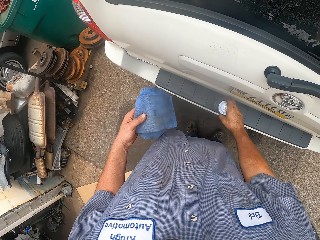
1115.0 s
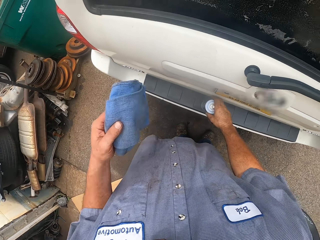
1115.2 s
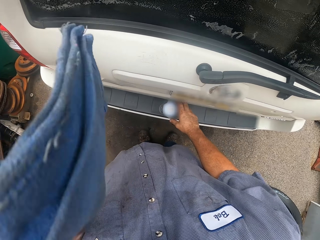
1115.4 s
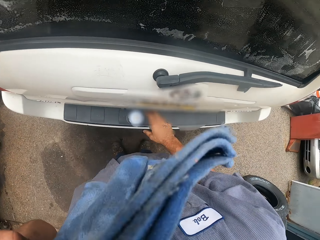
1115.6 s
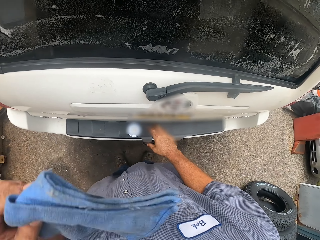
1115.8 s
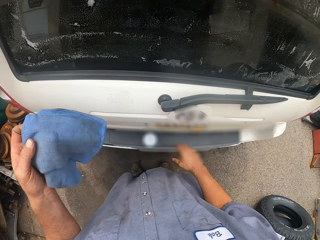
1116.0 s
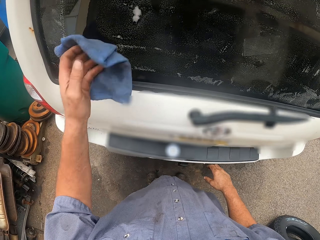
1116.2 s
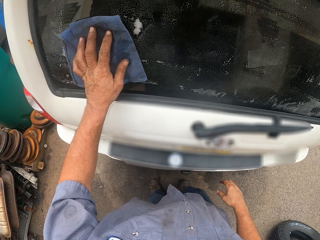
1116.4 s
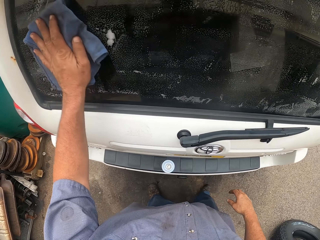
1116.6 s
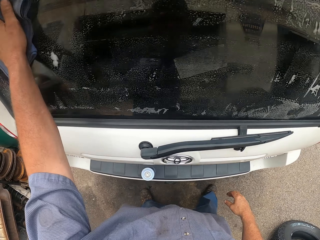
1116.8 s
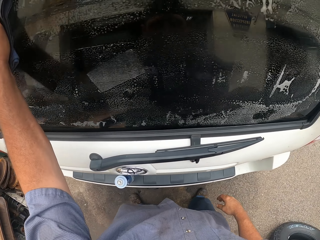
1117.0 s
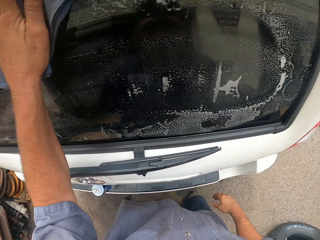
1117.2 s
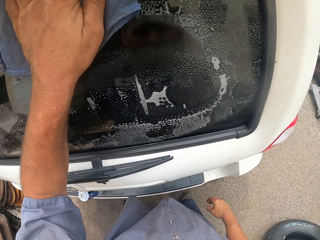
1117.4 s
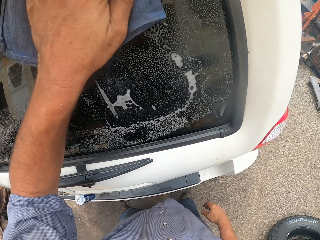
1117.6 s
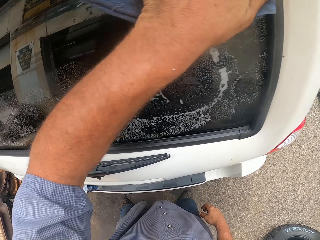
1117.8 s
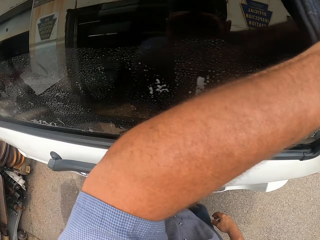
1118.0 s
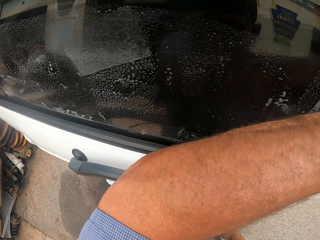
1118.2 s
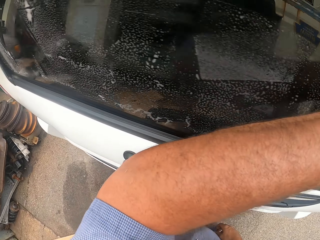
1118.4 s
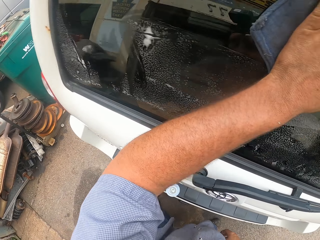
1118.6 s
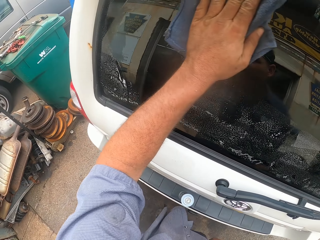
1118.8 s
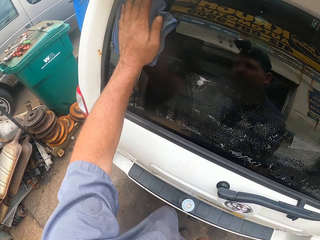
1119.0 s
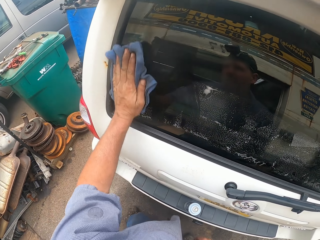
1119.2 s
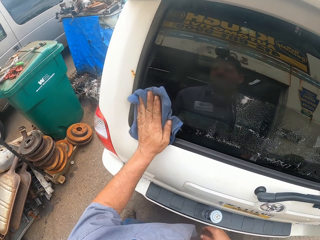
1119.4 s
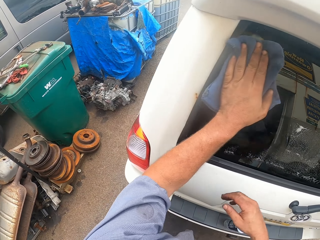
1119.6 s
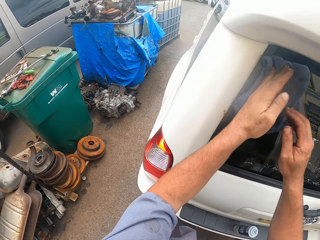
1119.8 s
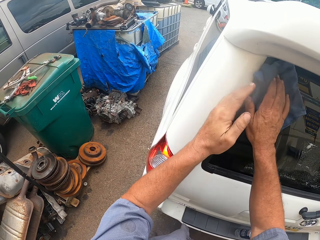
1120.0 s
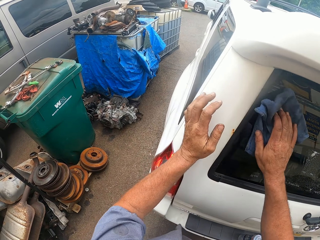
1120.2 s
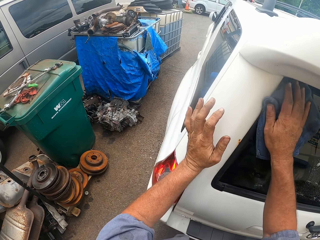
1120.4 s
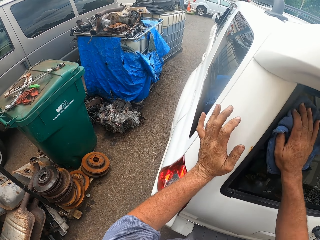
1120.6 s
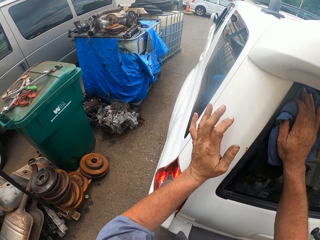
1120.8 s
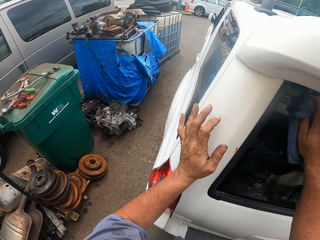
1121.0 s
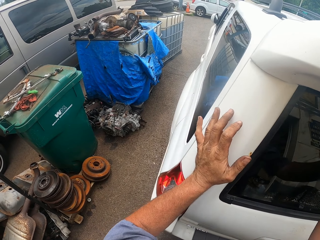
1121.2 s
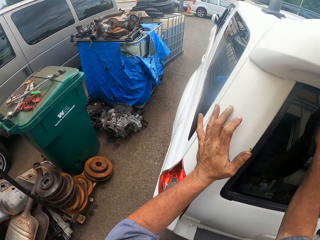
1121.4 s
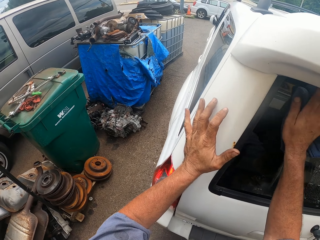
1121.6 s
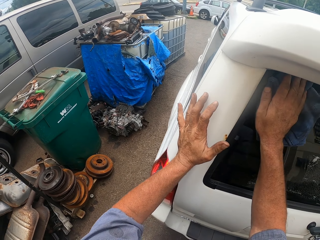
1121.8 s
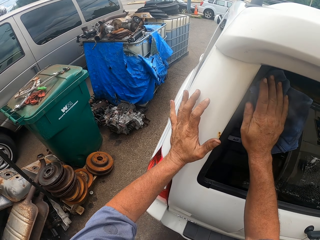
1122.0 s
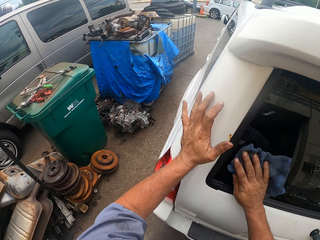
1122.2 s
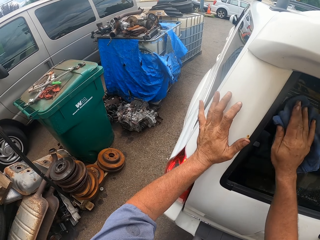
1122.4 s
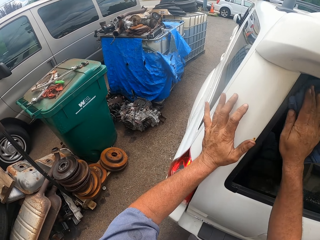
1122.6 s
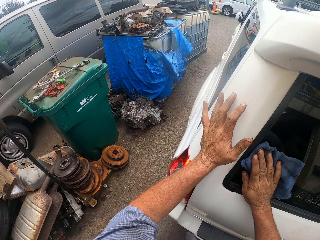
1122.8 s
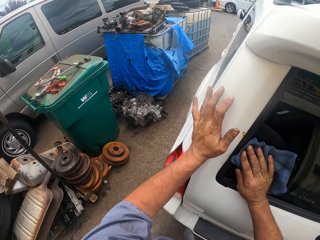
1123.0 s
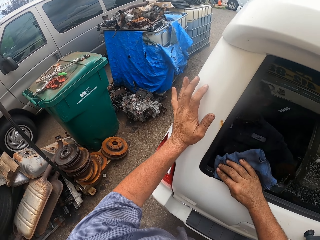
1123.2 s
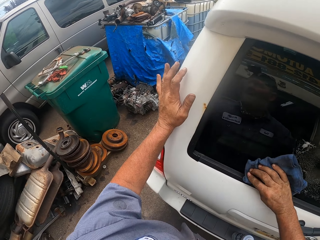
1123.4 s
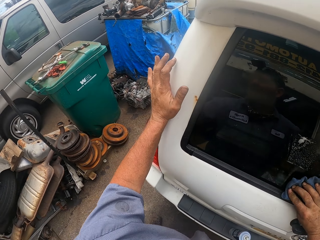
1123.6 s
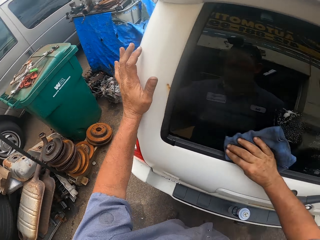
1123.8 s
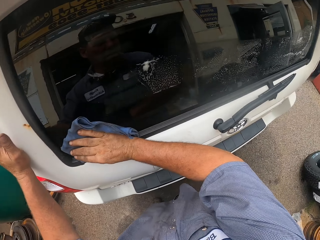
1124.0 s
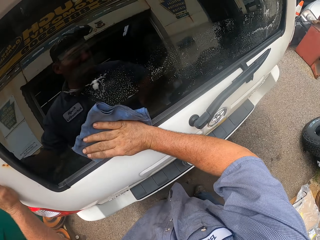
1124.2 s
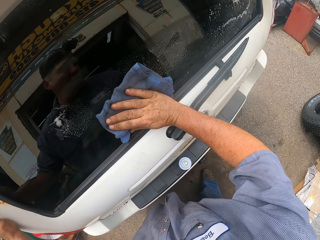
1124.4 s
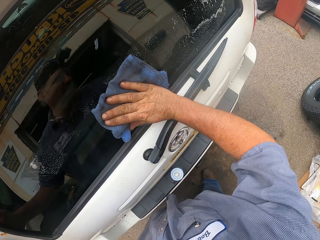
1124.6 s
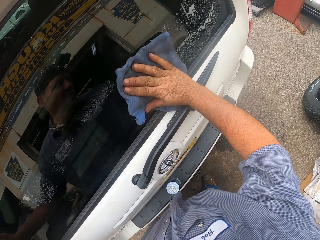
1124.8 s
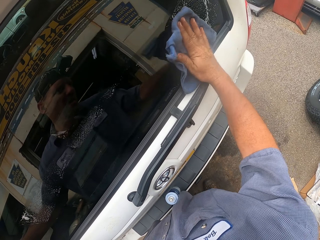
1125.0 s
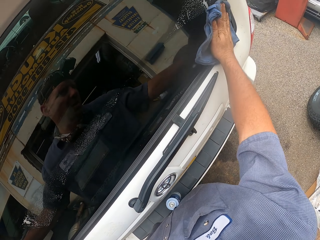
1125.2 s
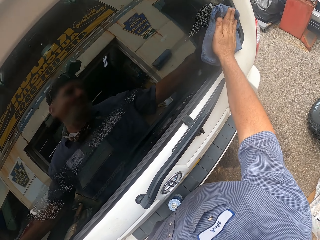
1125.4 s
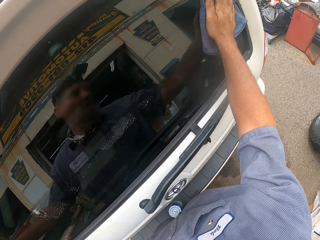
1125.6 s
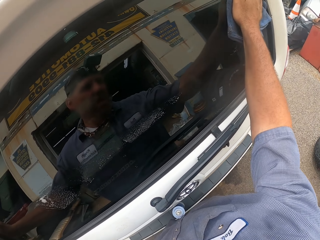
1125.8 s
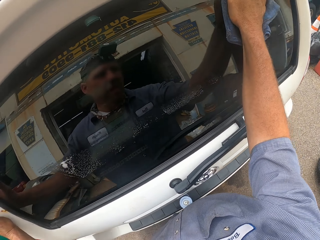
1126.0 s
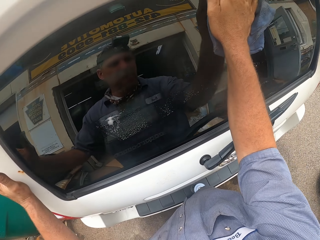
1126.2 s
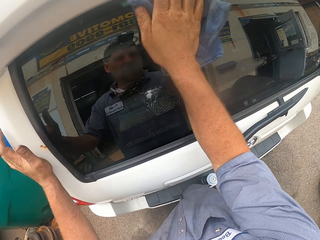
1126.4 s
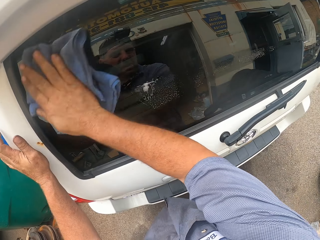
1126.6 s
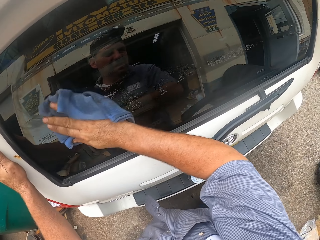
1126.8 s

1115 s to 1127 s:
The camera wearer puts the bottle at the back of the car with his right hand. He lifts up a piece of cloth. He wipes the rear screen of the car with the cloth with his left hand. He wipes the rear screen of the car with the cloth with his right hand. He holds the car with his left hand.

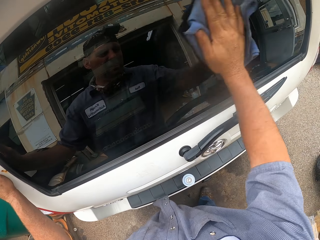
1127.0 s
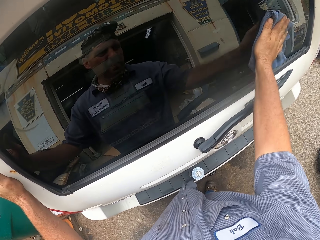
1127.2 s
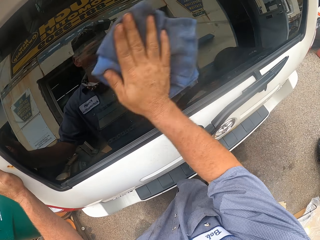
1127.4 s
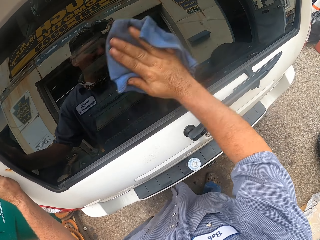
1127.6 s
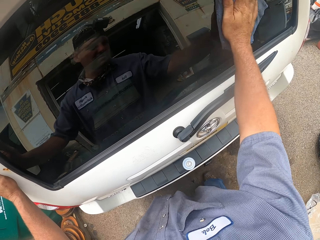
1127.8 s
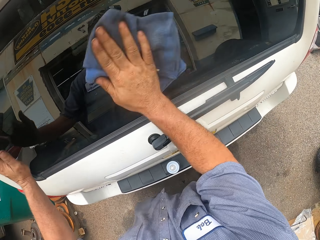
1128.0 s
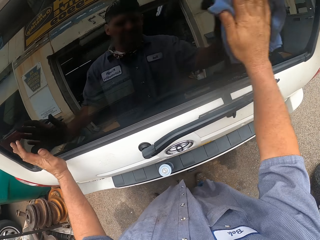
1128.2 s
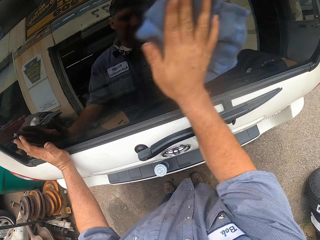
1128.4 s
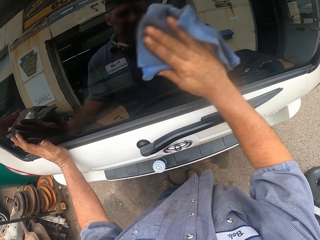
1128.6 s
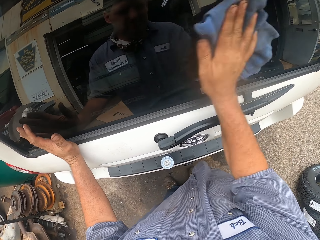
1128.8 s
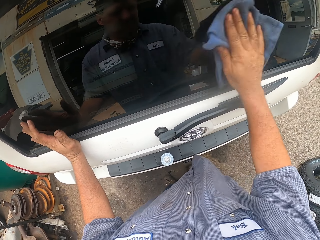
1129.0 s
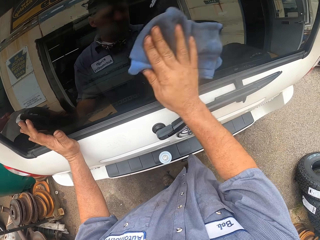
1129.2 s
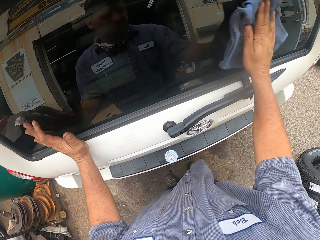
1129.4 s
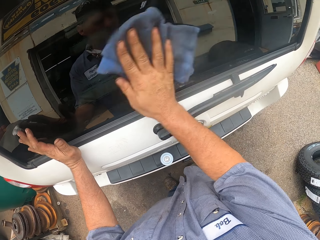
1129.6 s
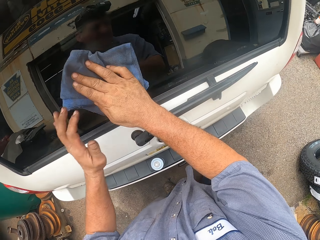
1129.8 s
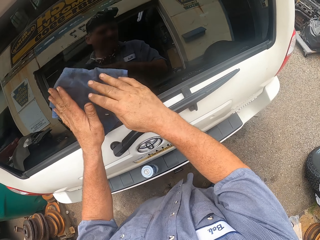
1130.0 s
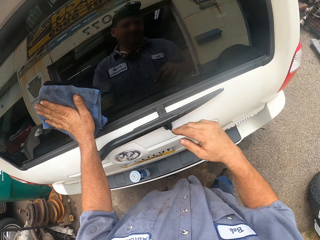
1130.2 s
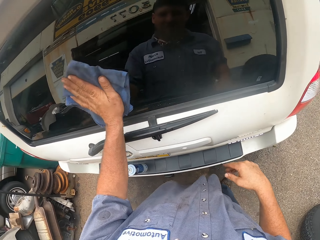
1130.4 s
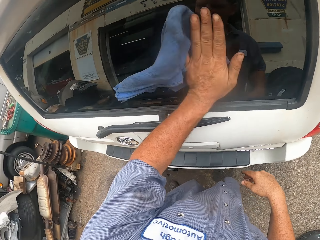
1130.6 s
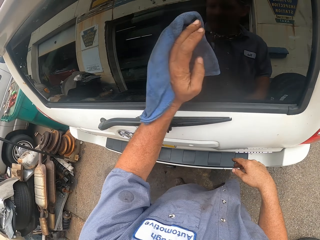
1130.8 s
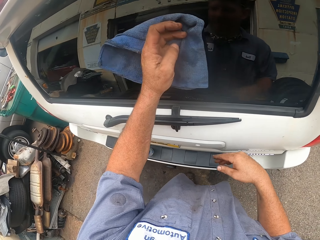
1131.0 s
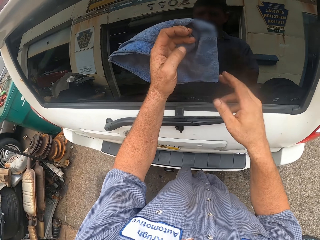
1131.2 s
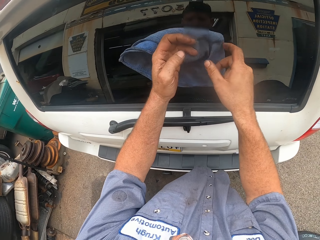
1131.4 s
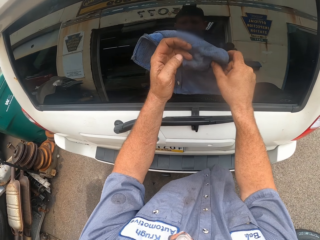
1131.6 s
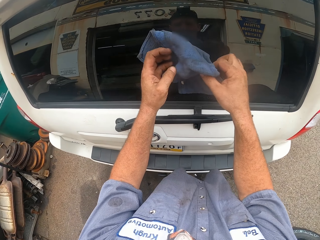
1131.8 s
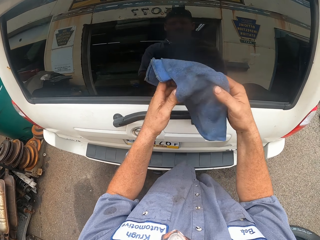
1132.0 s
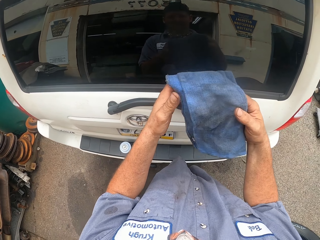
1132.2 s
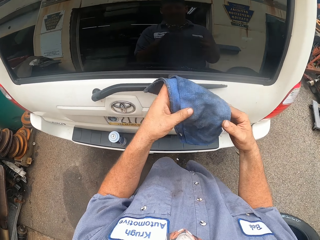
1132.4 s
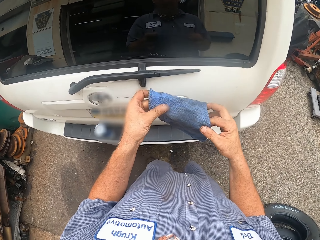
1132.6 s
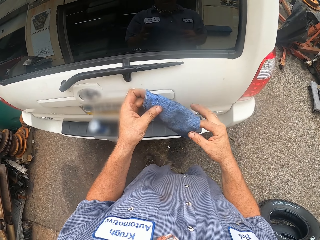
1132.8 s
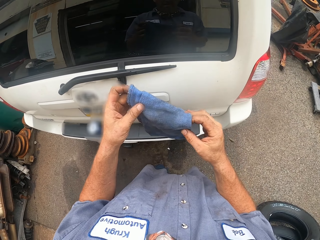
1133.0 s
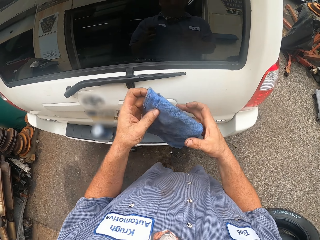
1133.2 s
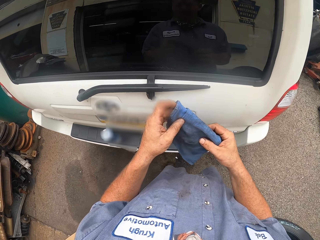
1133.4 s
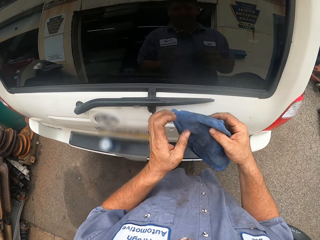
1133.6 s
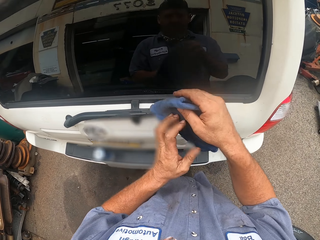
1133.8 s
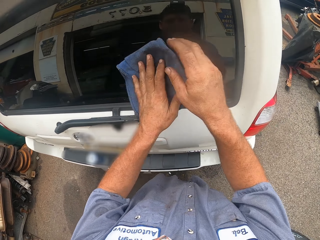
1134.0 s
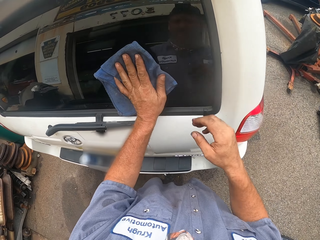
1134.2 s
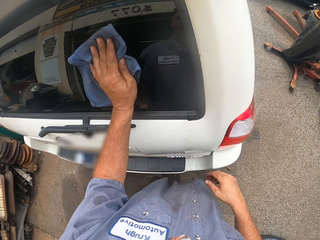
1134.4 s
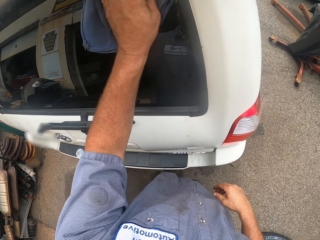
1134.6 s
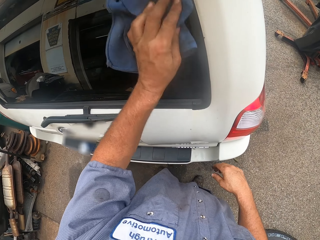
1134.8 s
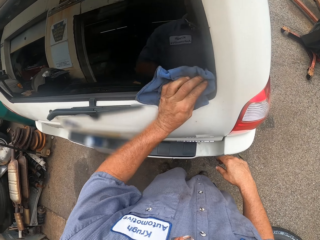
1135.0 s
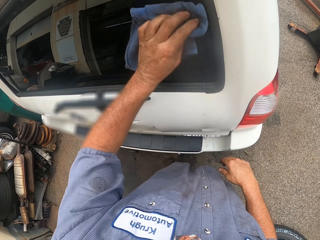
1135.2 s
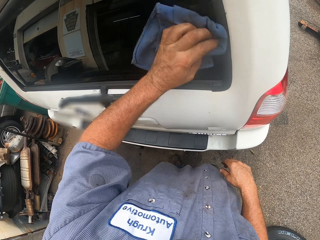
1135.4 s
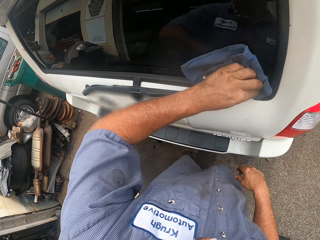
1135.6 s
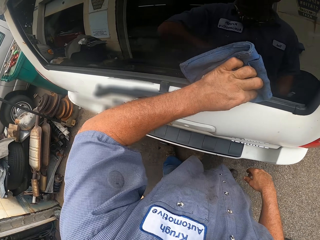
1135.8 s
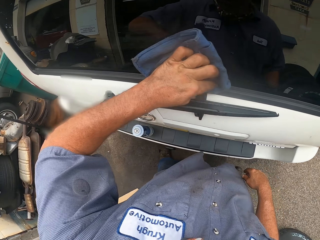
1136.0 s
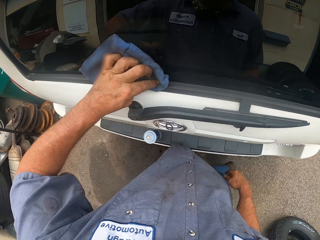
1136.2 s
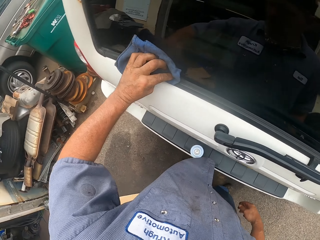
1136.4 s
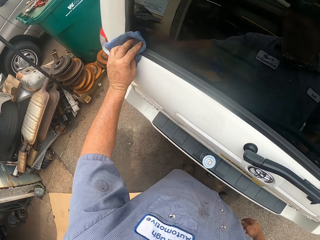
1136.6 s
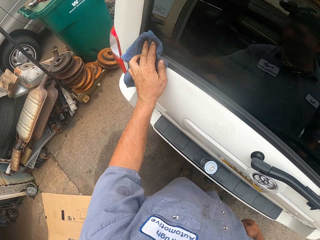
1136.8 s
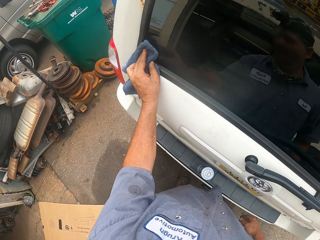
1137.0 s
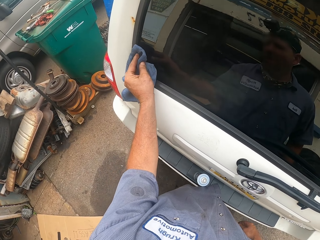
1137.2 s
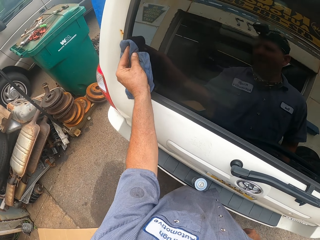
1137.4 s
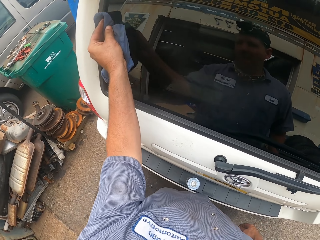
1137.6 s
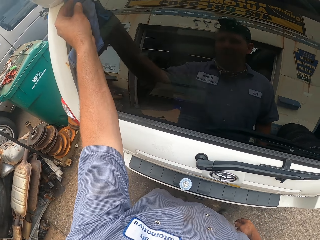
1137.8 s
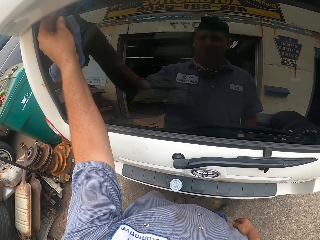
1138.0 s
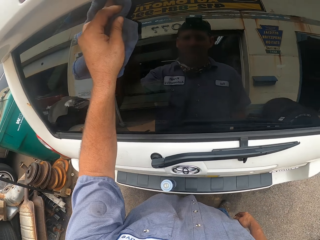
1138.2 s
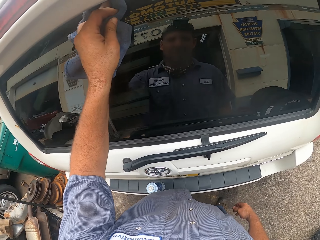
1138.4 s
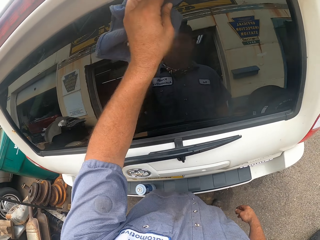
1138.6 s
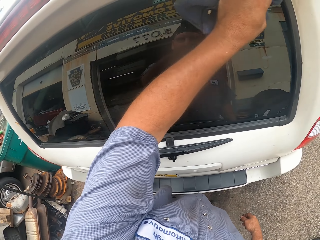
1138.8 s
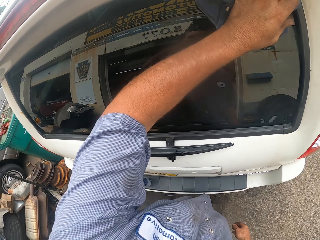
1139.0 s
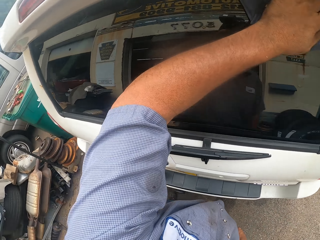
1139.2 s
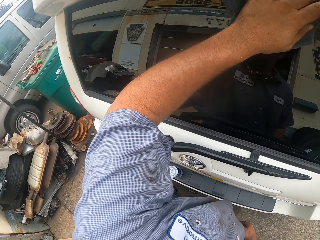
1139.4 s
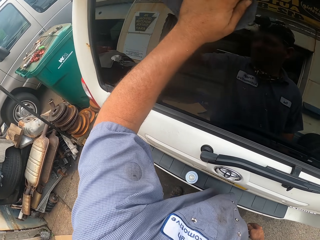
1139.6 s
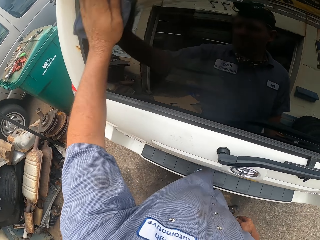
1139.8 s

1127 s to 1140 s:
The camera wearer wipes the rear screen of the car with the cloth with his left hand. He picks up the cloth with both his hands. He holds the cloth. He folds the cloth with both hands. He wipes the rear screen of the car with the cloth with his left hand.
